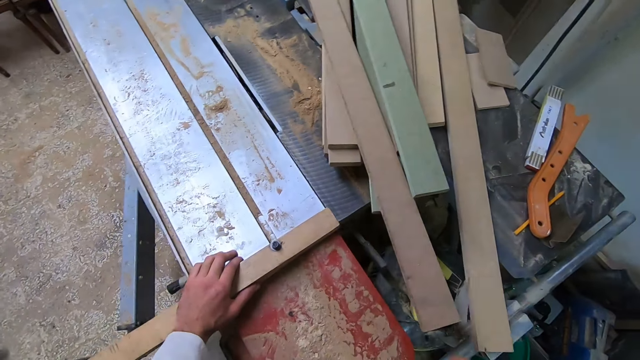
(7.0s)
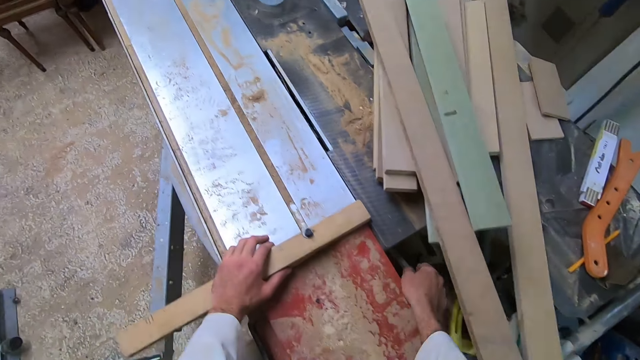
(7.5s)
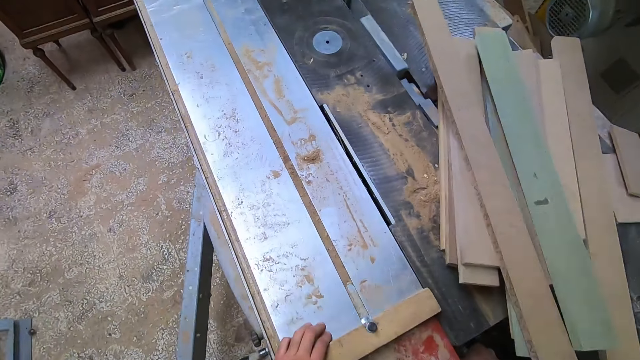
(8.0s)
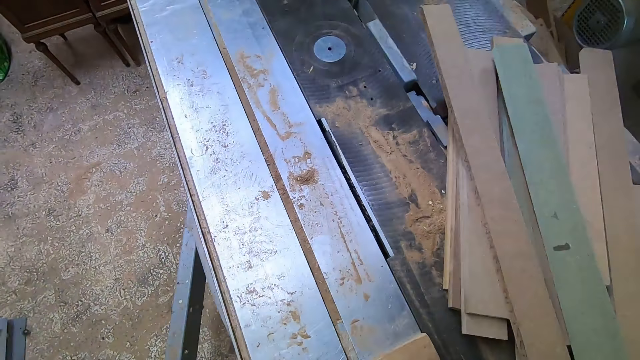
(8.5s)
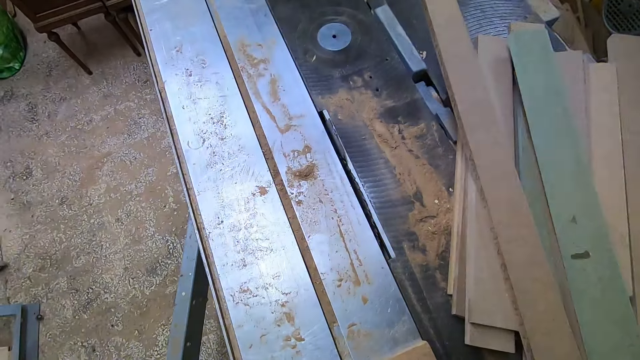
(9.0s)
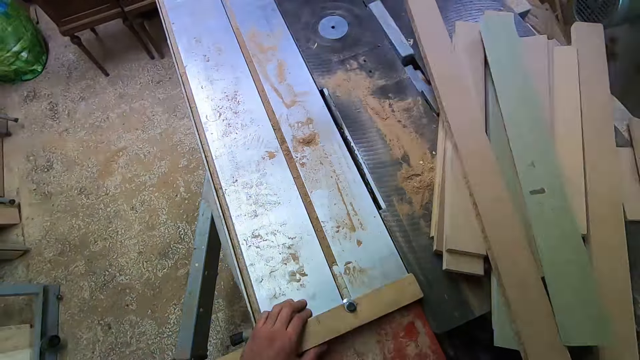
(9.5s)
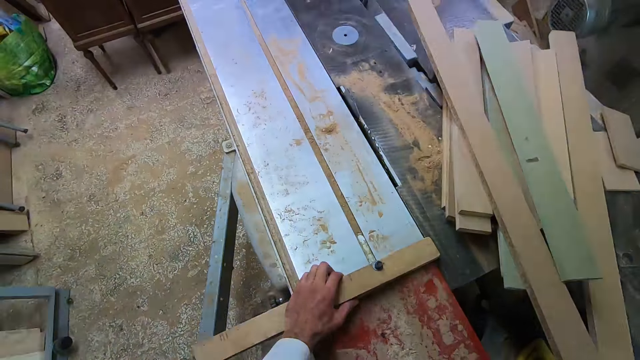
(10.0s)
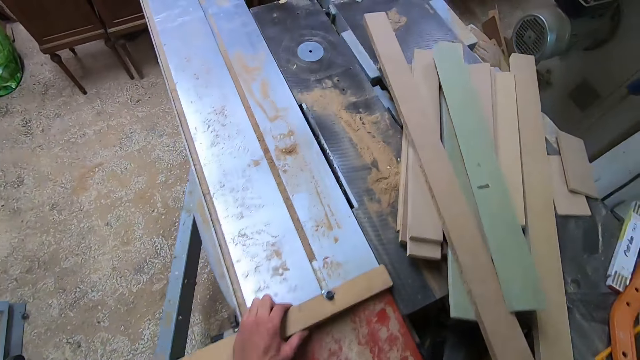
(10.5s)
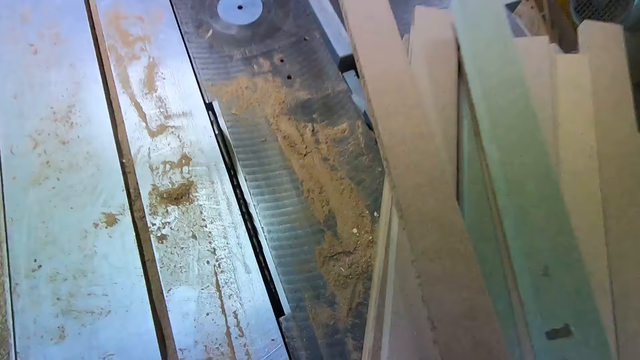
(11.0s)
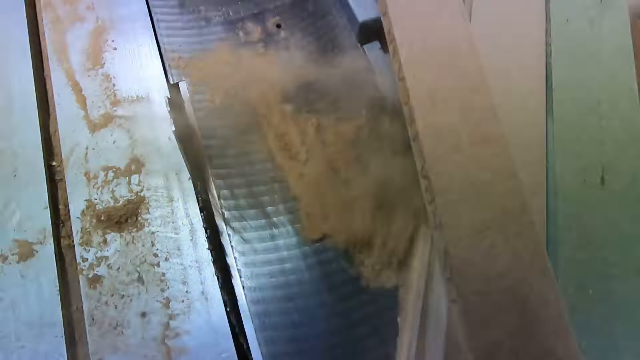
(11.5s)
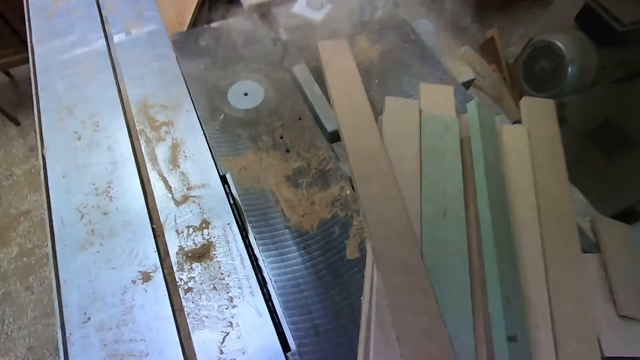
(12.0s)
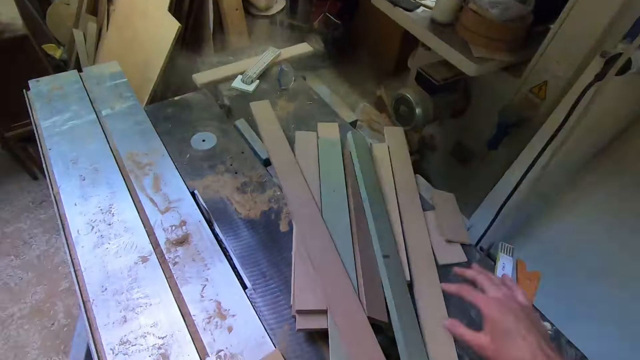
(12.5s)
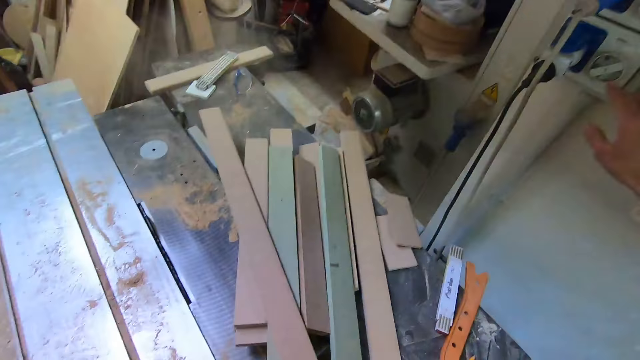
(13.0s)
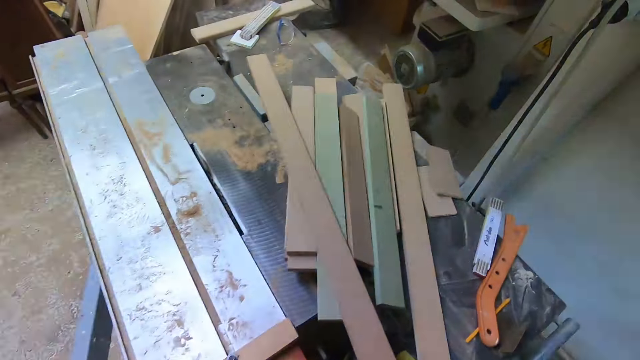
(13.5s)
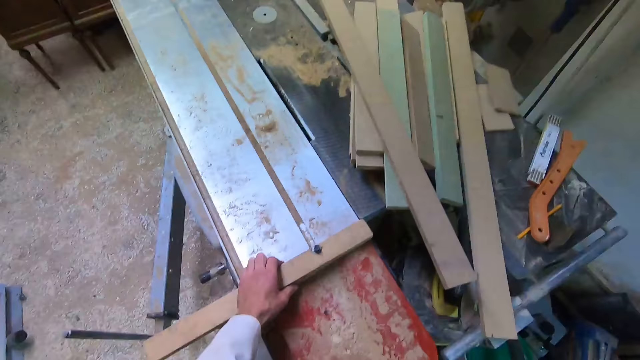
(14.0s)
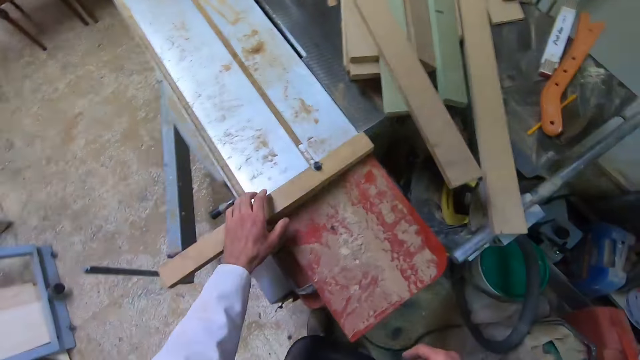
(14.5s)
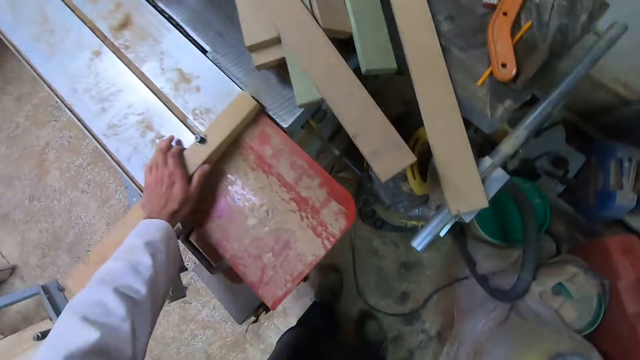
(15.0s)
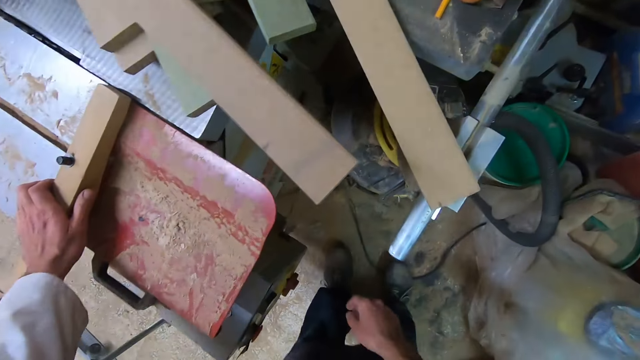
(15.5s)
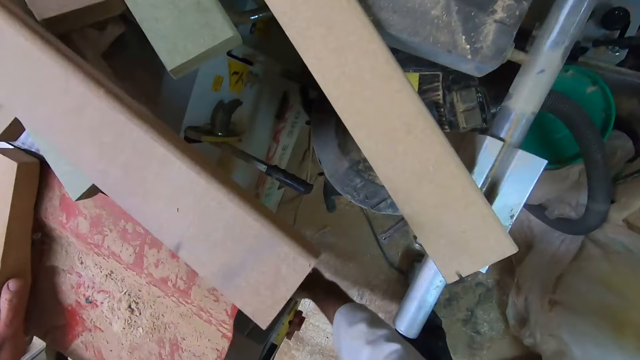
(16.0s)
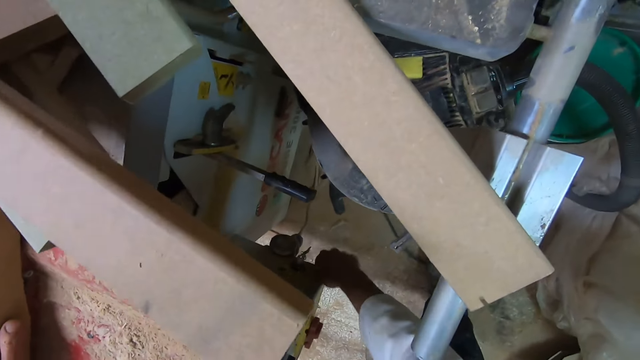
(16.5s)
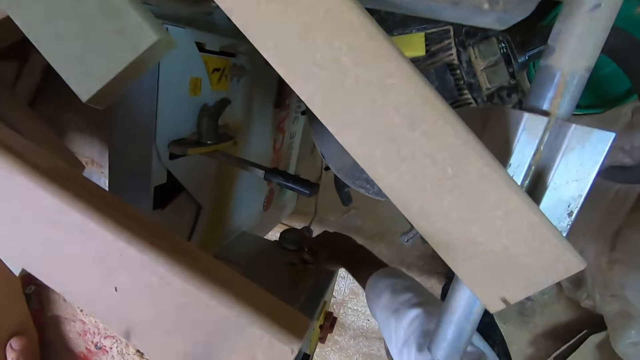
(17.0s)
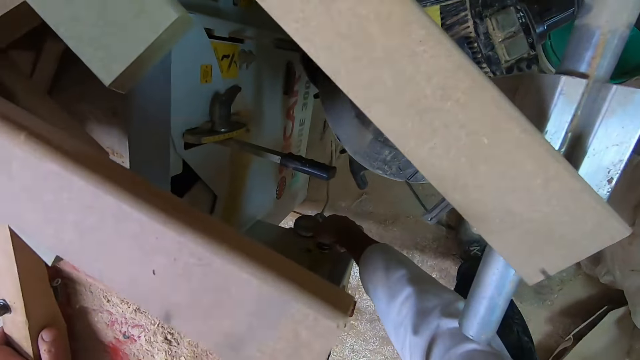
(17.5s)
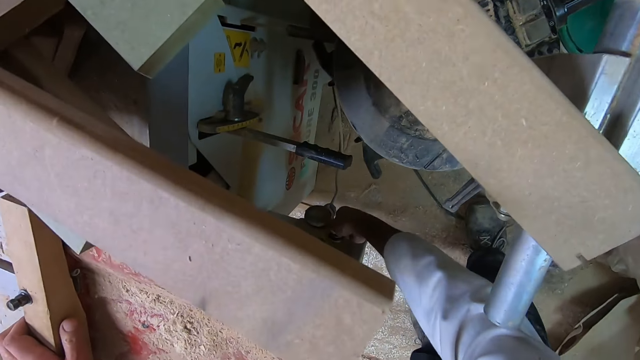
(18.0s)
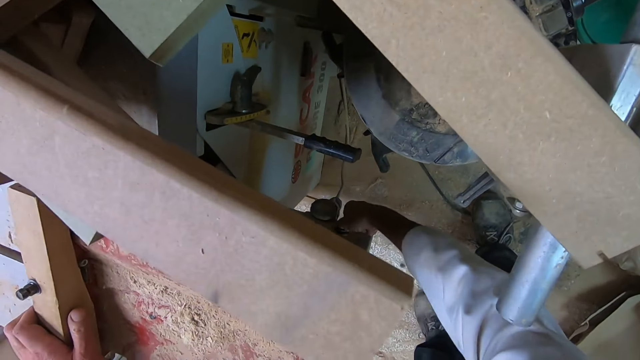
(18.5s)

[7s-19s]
The camera wearer pushes the slider on the sliding table saw with his left hand. He puts his right hand under the sliding table saw. He inspects the wood cutter machine. He blows dust on the sliding table saw with his mouth. He touches a switch on the wall with his right hand. He turns the switch on. He stares at the wood cutter machine. He pushes the slider on the sliding table saw with his left hand. He turns a knob under the sliding table saw with his right hand. He adjusts the wood cutter machine.

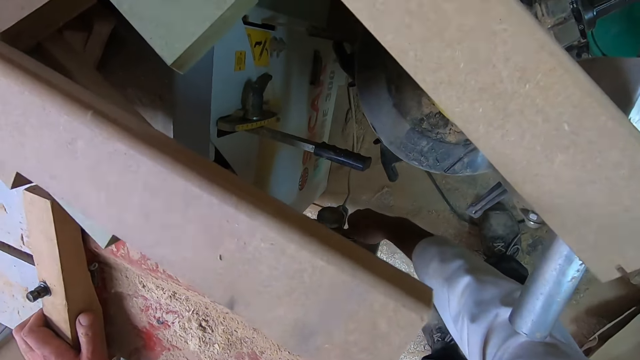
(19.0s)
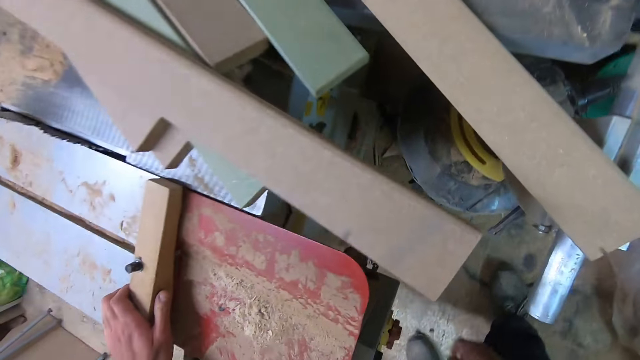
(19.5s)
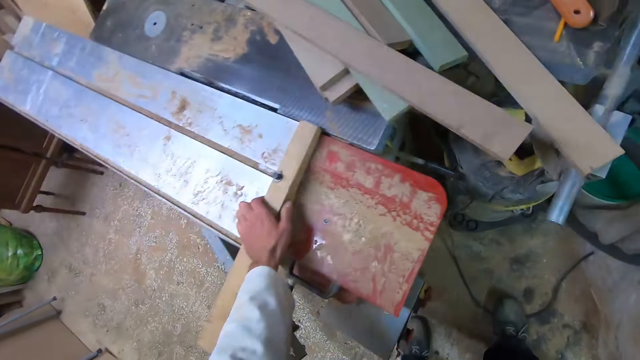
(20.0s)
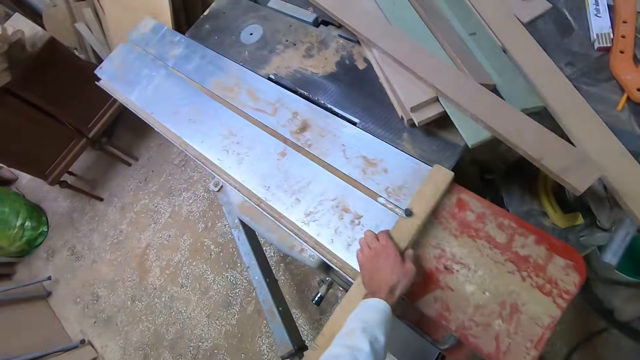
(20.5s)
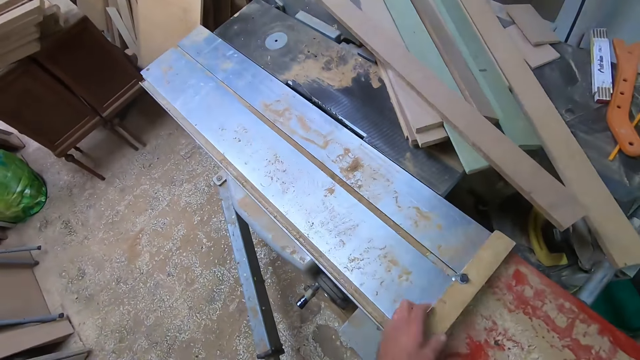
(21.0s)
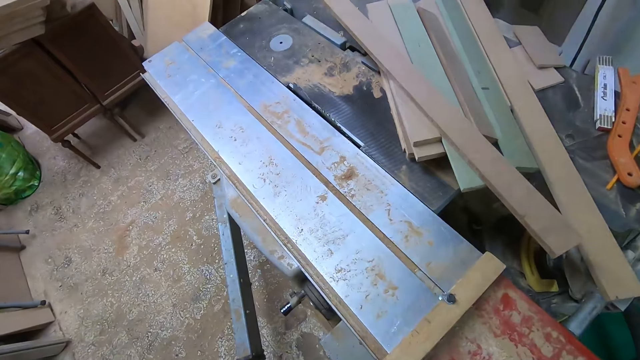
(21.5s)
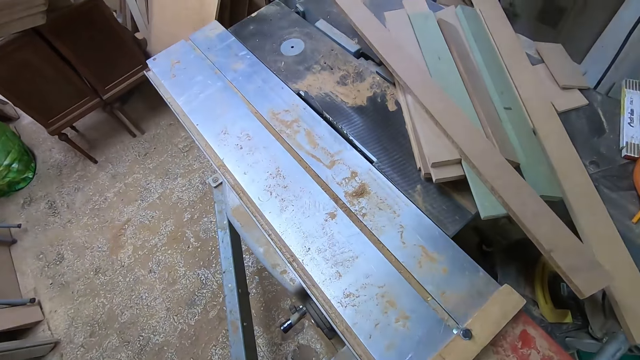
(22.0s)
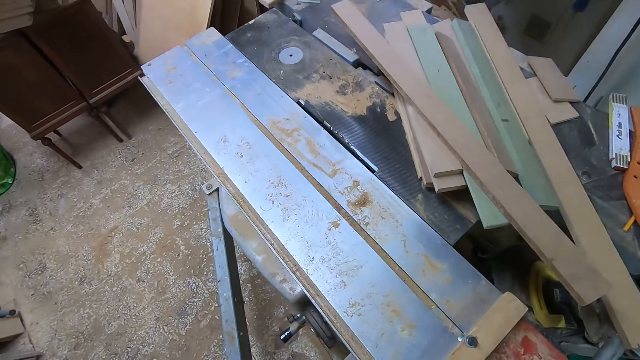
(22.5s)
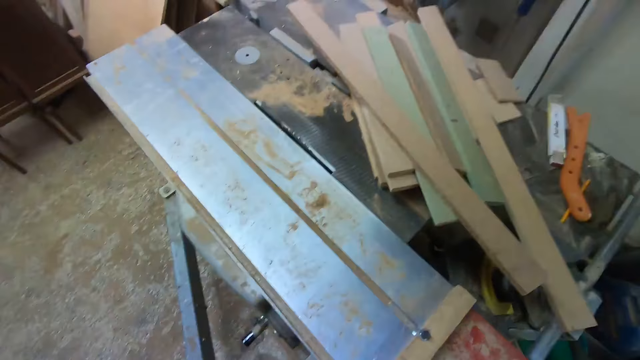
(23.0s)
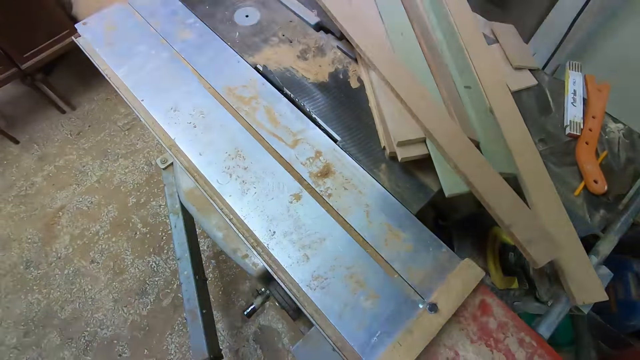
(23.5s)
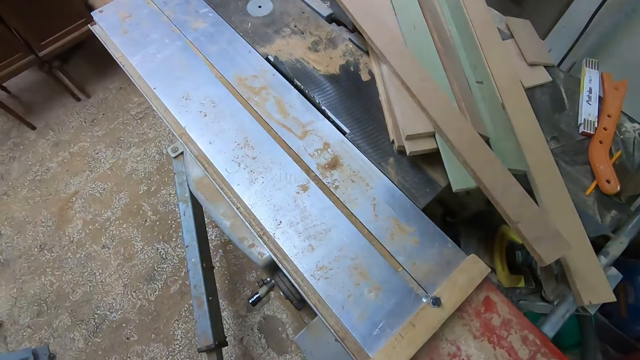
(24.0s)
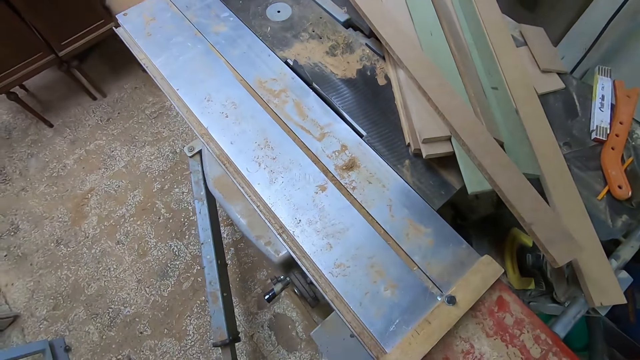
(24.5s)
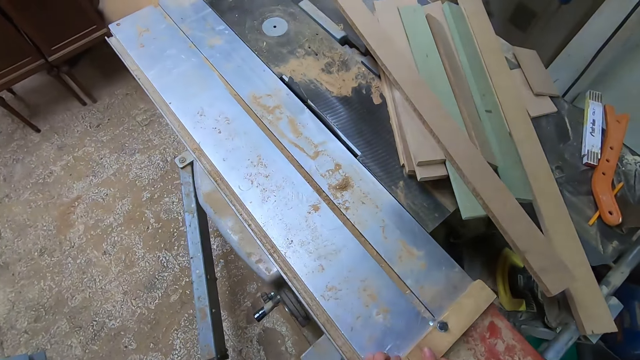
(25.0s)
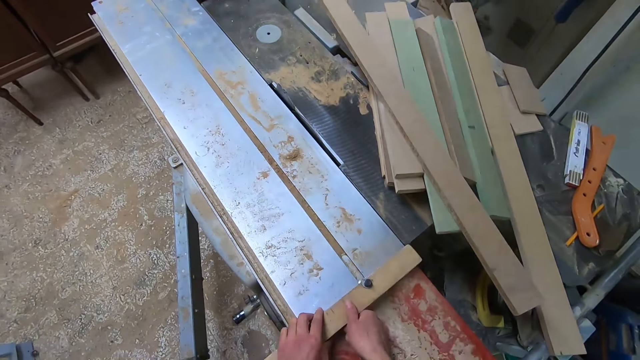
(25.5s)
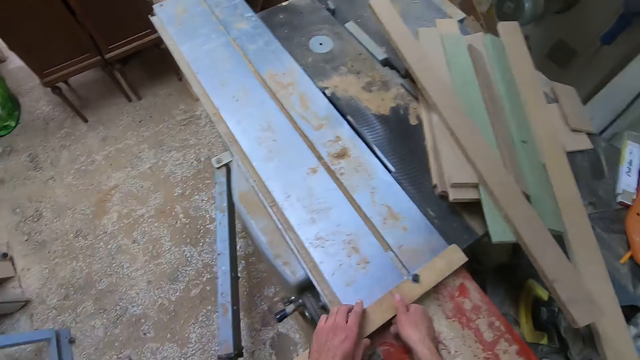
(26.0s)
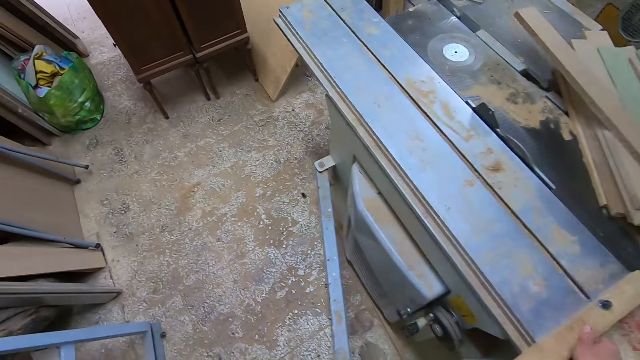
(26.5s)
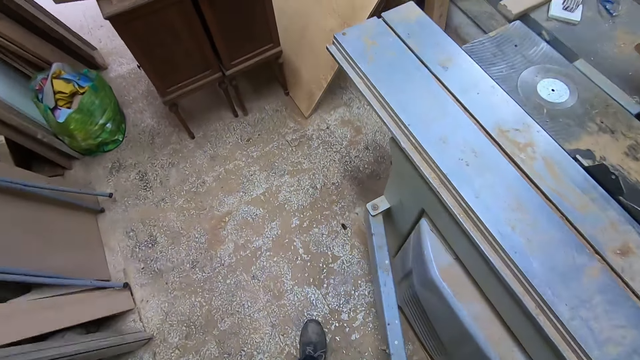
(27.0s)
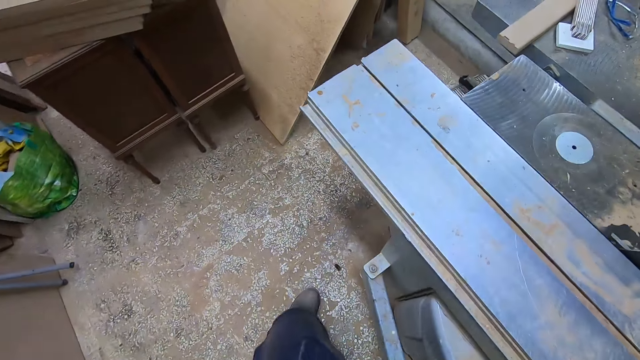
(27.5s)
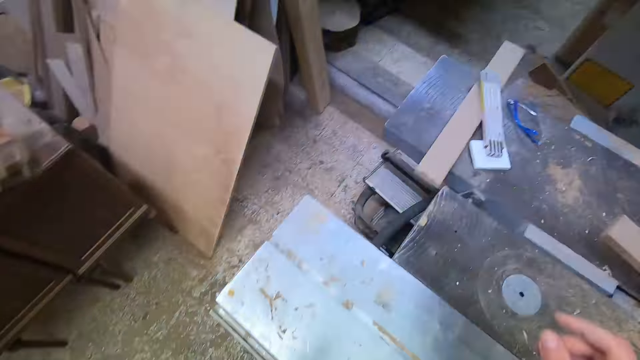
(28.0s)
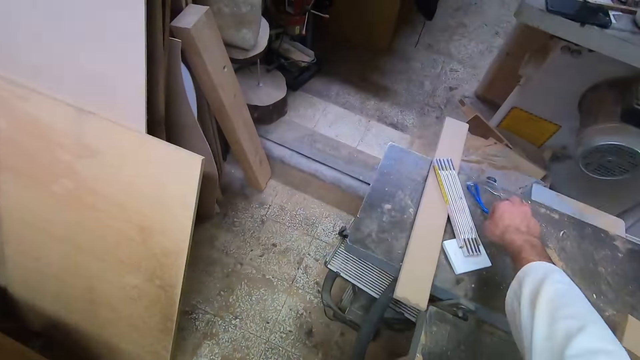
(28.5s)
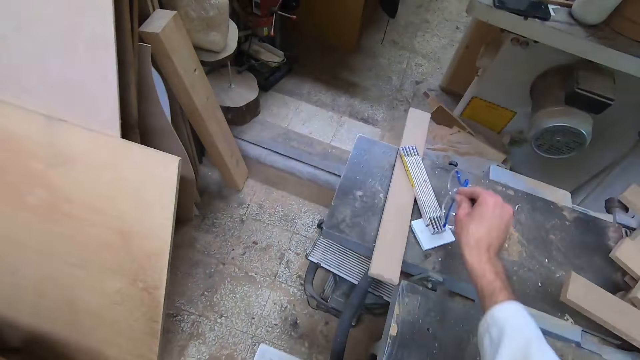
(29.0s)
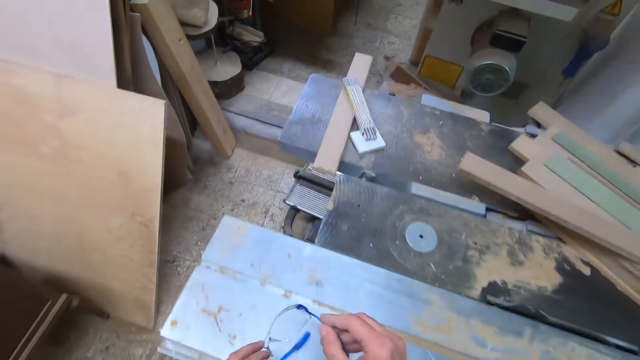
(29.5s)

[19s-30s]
The camera wearer pulls the slider on the sliding table saw with his left hand. He stares at the wood cutter machine. He pushes the slider on the sliding table saw with his hands. He operates the wood cutter machine. He walks to the side of the sliding table saw. He picks up eye glasses from the sliding table saw.
